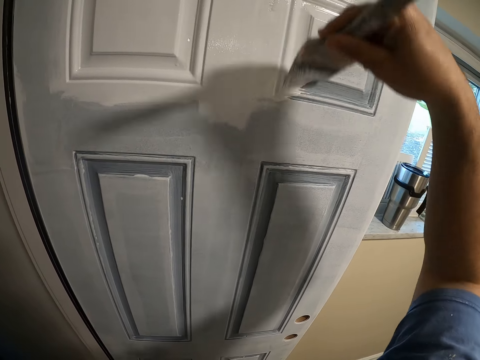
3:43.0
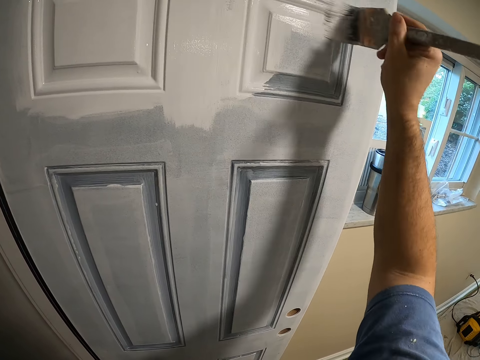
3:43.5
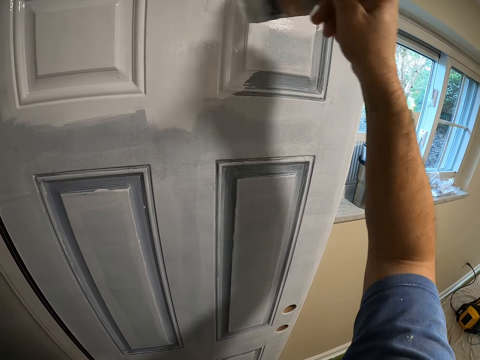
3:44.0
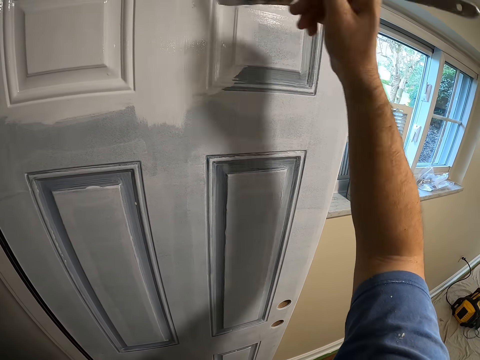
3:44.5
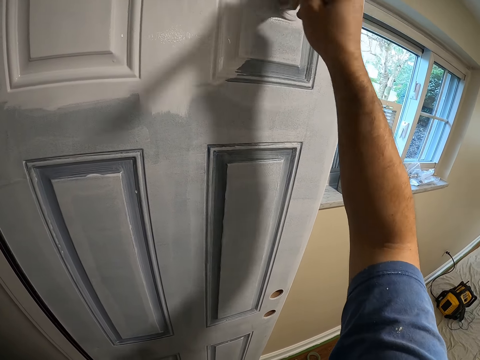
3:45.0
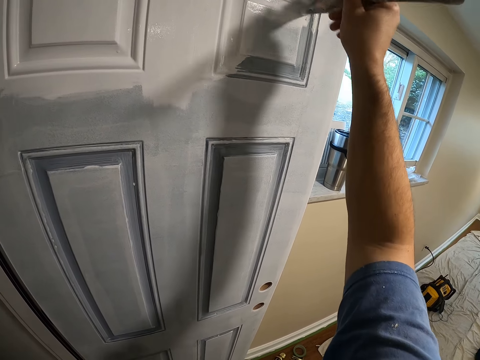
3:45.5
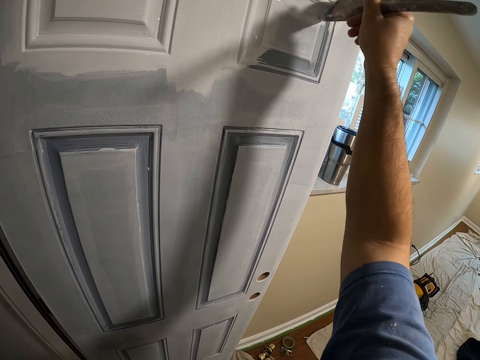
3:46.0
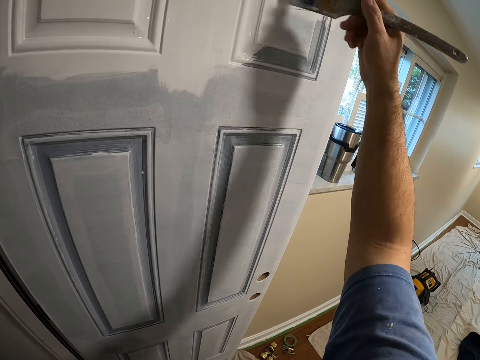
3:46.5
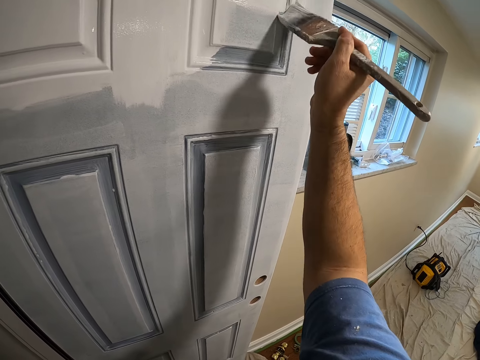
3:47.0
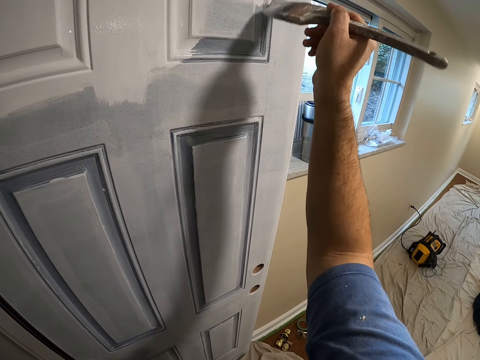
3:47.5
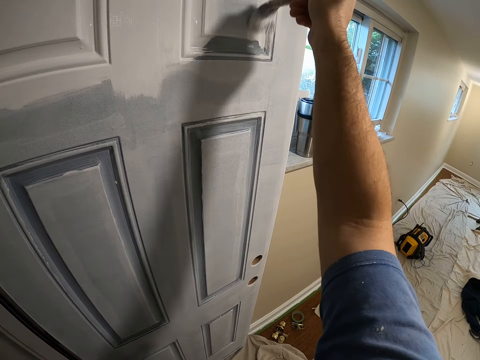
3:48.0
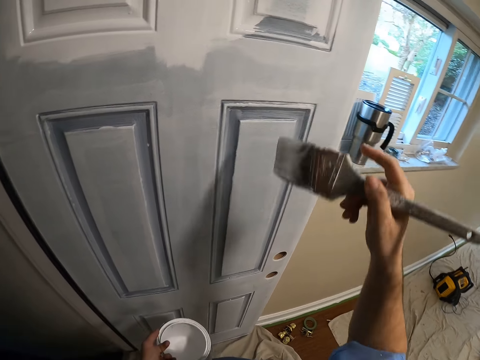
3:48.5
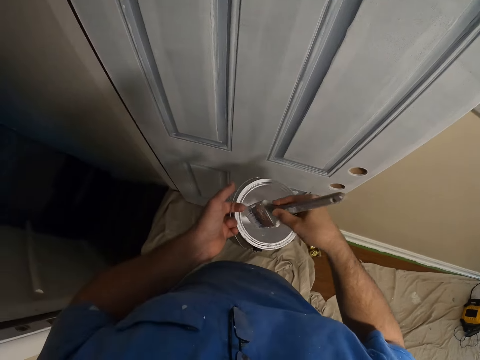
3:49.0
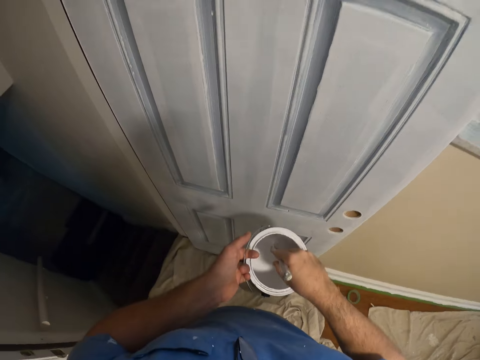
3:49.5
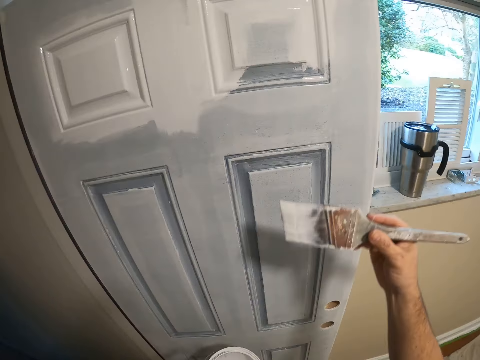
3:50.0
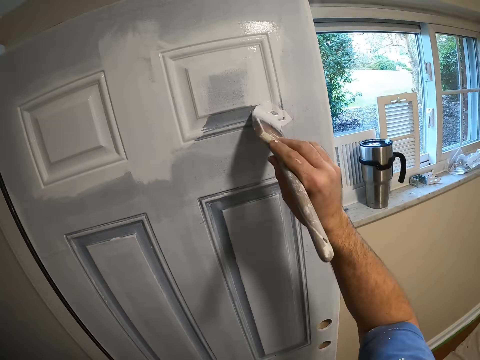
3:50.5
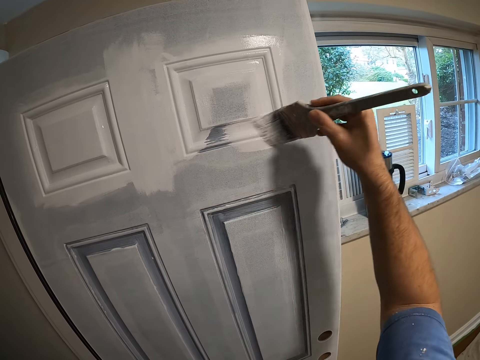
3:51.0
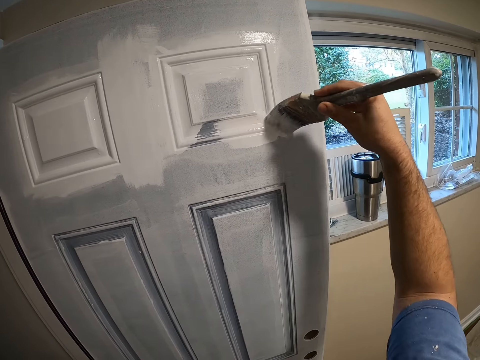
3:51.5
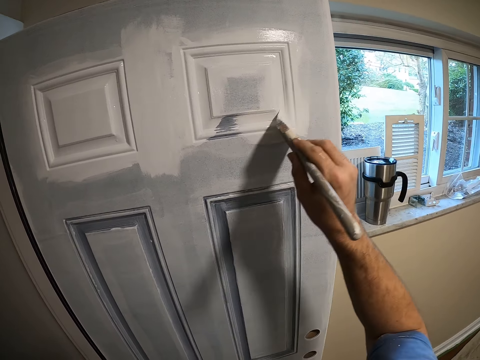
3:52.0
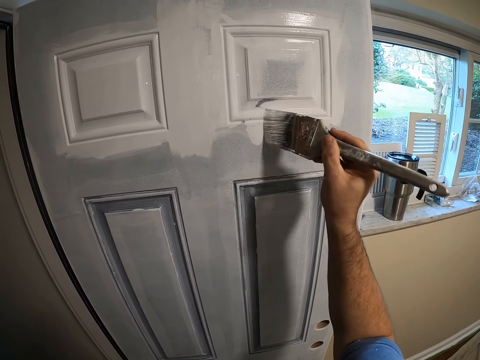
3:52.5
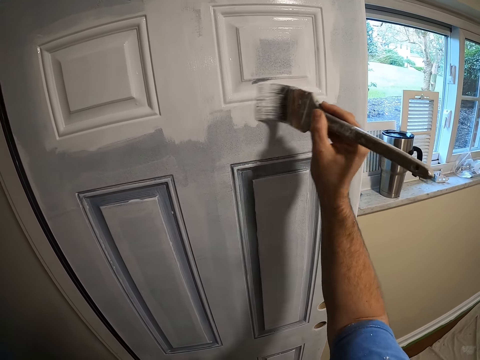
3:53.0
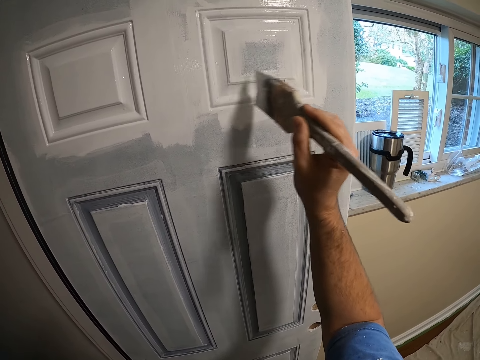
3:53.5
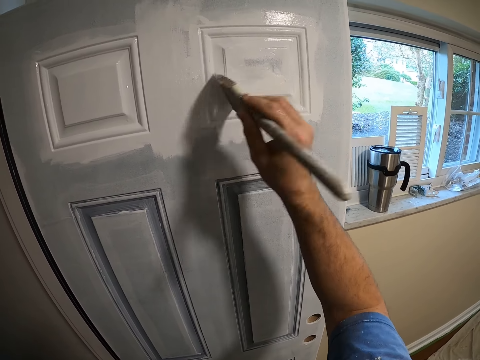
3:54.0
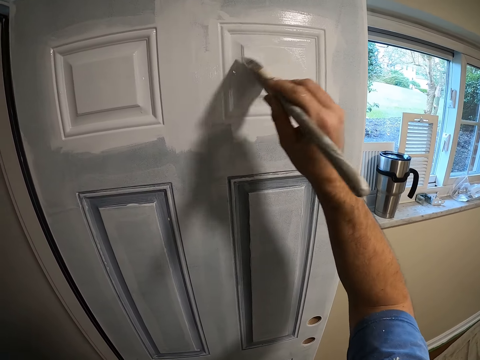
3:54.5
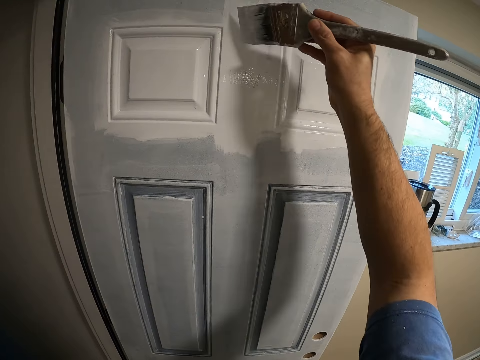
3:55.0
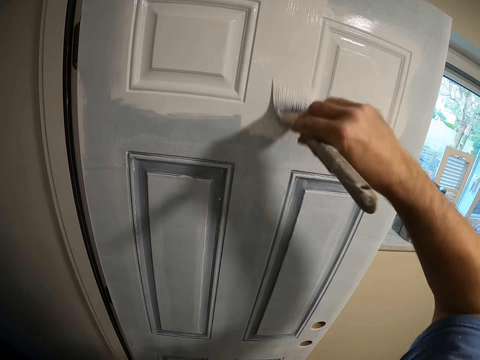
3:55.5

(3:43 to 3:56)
The camera wearer adds paint to the painting brush inside a paint container. They paint the door in the room.

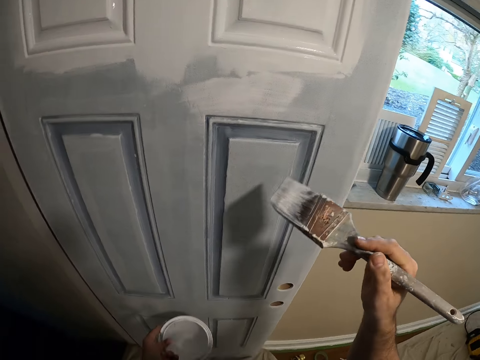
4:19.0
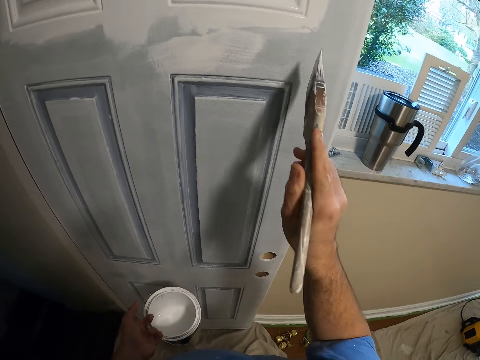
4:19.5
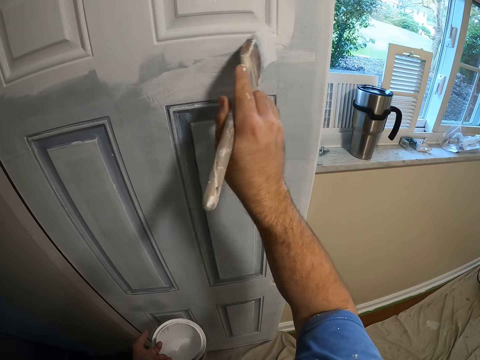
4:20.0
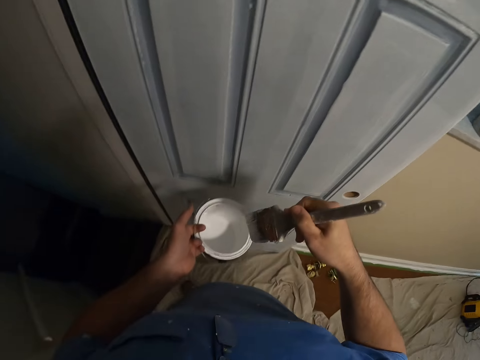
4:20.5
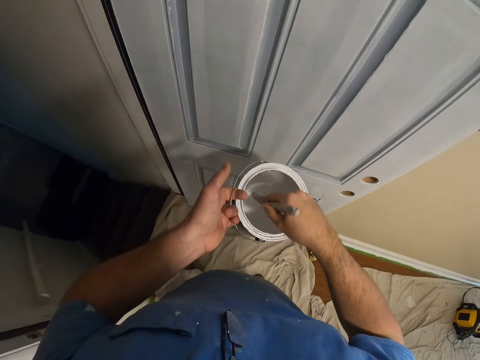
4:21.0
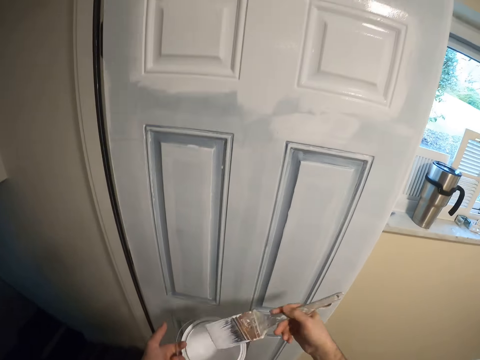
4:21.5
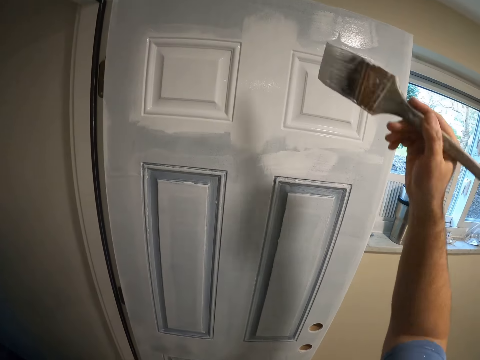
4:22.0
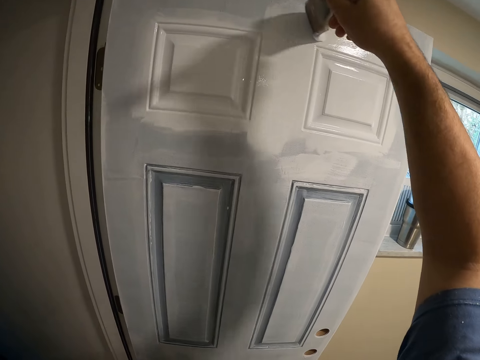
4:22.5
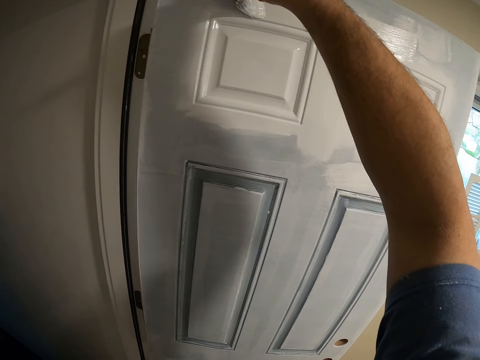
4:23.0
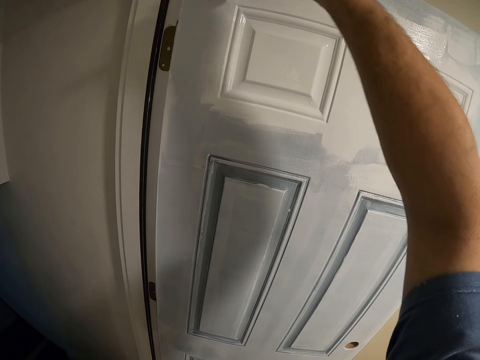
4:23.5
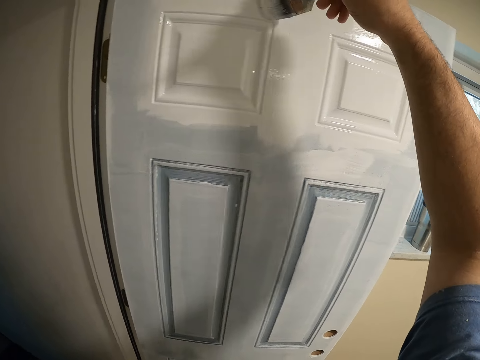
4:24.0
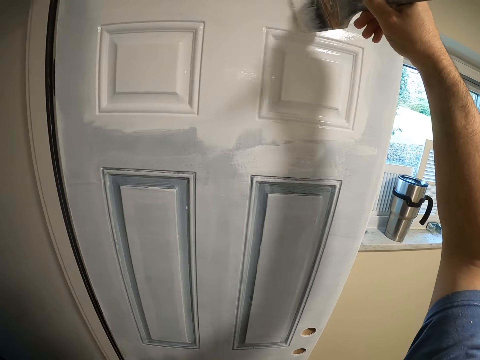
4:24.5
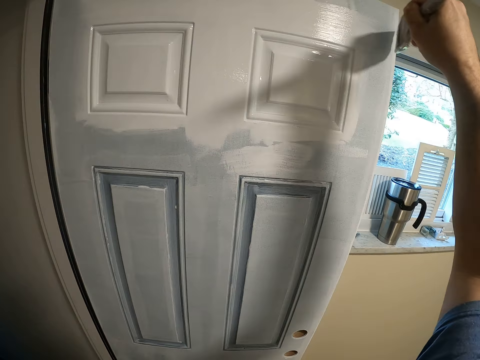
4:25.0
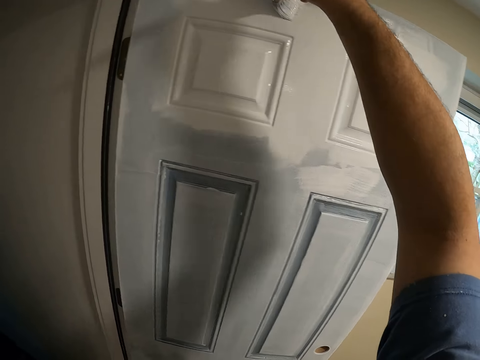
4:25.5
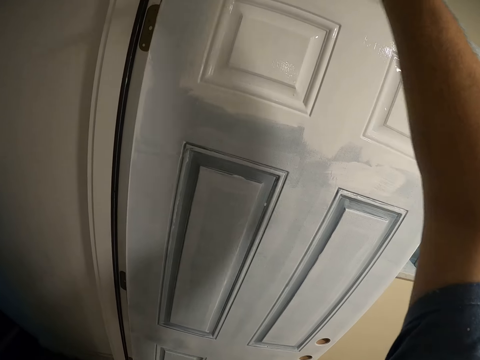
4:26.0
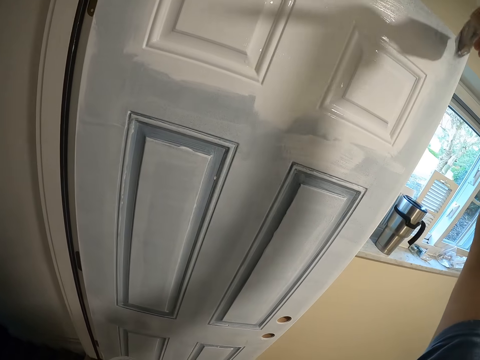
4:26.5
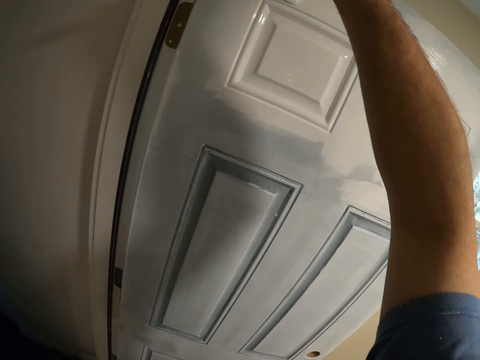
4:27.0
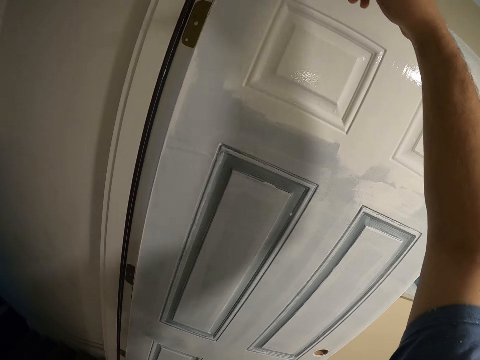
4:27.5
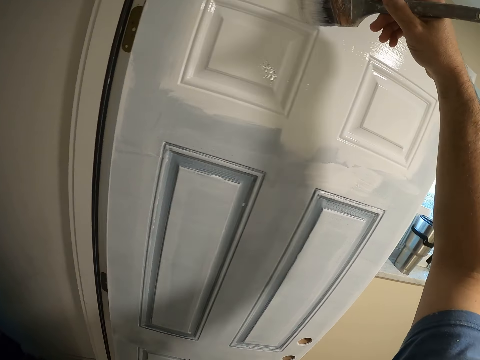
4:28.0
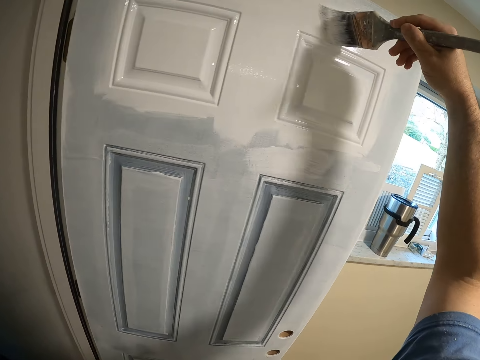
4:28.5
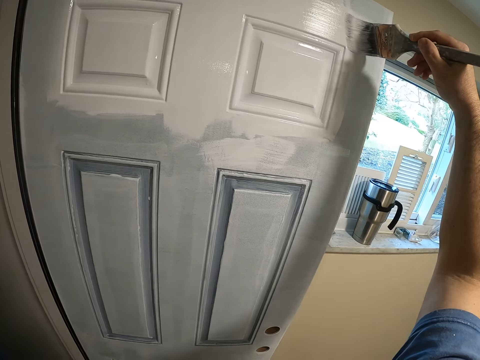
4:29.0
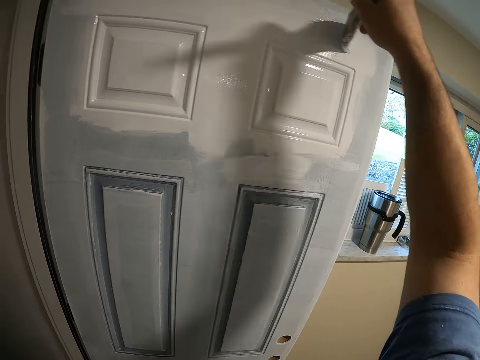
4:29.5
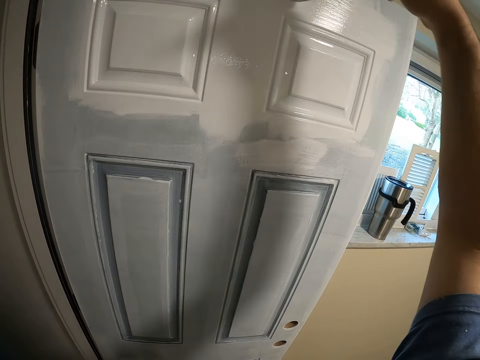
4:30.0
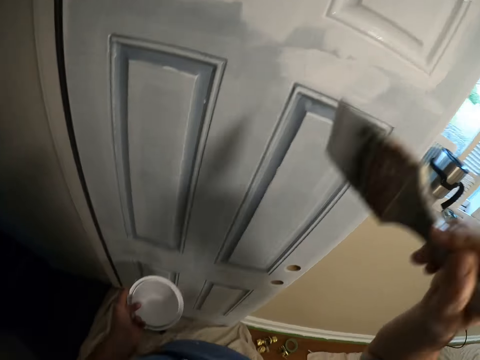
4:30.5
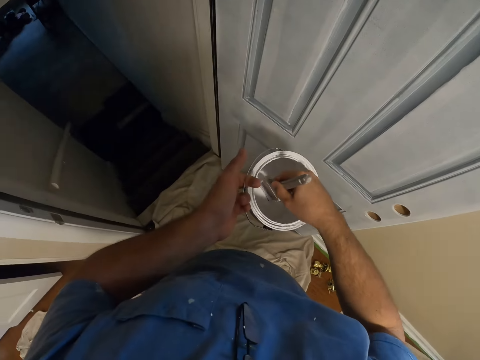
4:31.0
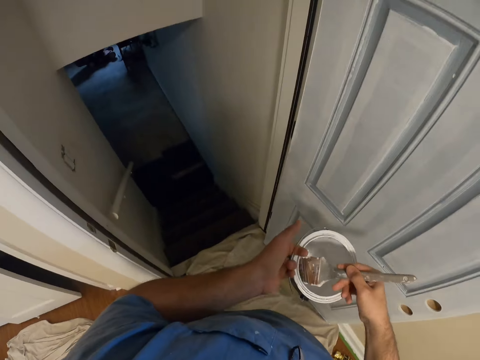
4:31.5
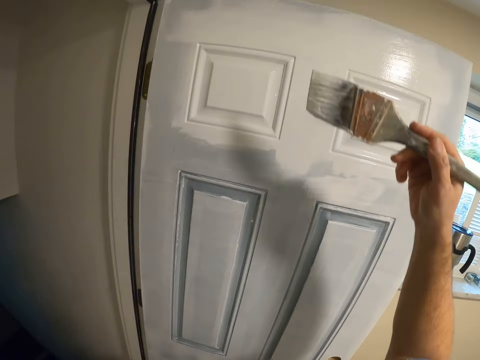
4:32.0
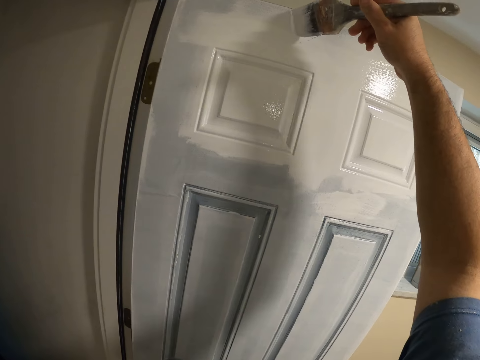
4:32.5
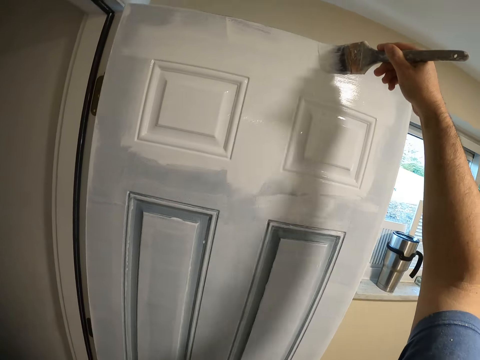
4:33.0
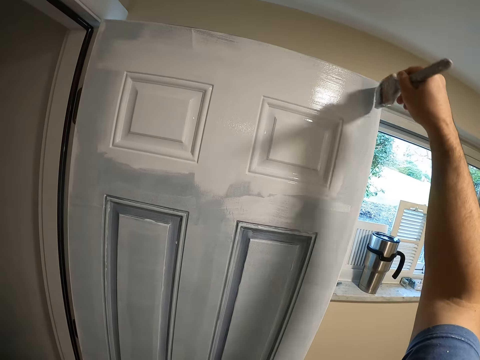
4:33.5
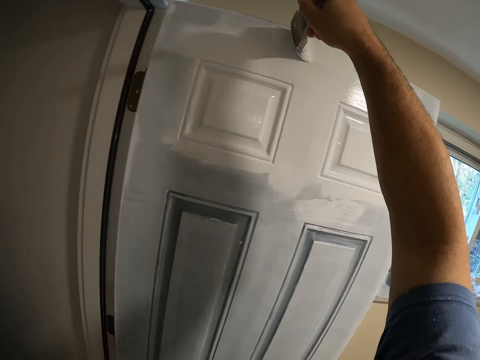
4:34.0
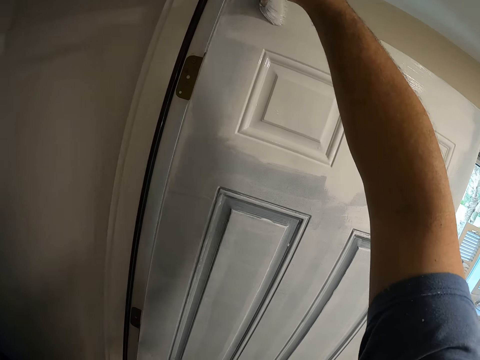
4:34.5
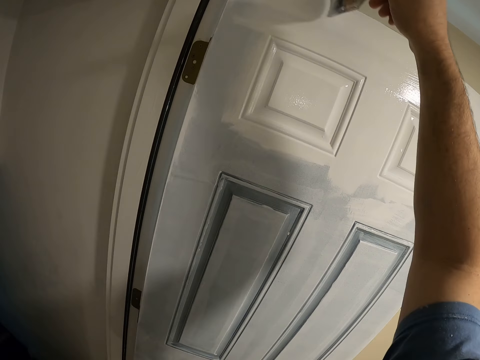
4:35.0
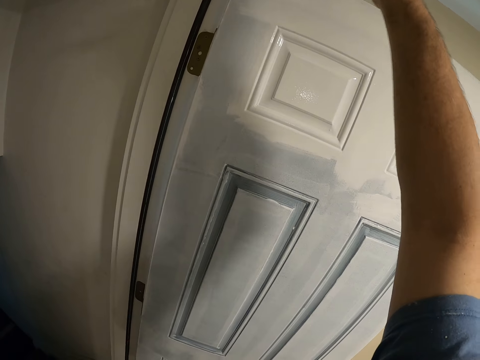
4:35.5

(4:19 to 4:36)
The camera wearer adds paint to the painting brush inside a paint container. They paint the door in the room. They add paint to the painting brush inside the paint container. They paint the door in the room.
